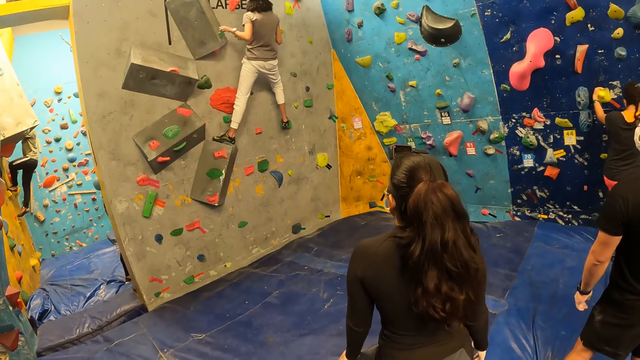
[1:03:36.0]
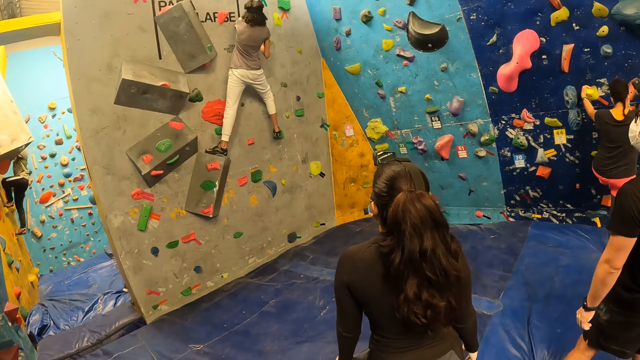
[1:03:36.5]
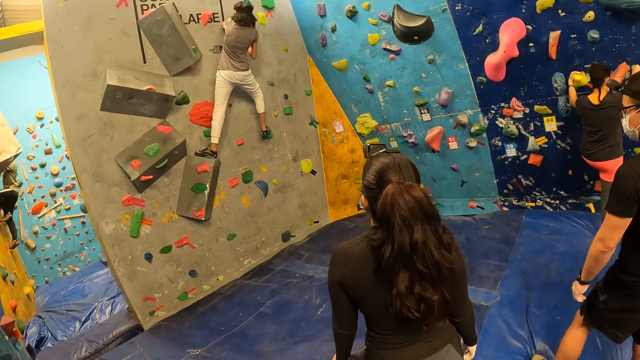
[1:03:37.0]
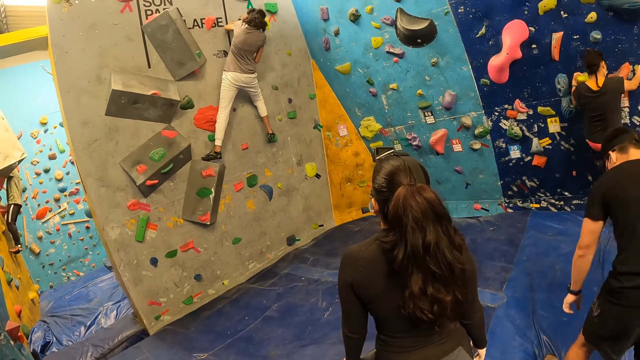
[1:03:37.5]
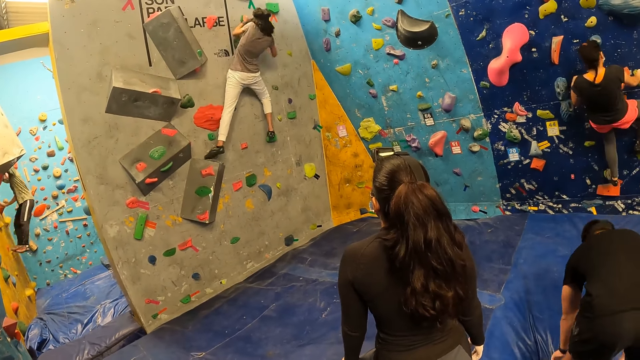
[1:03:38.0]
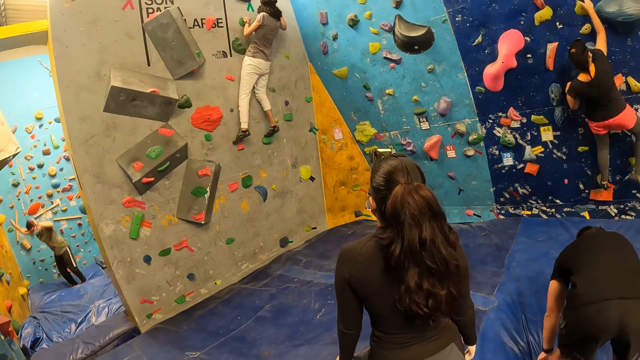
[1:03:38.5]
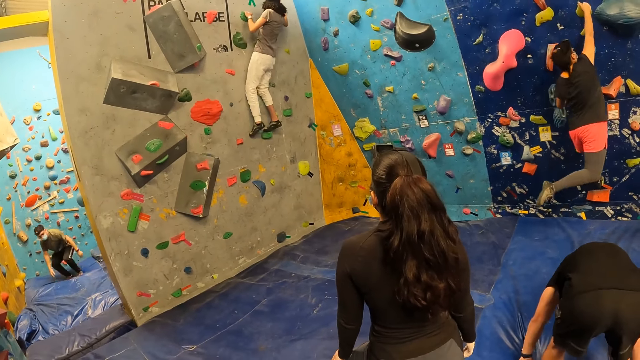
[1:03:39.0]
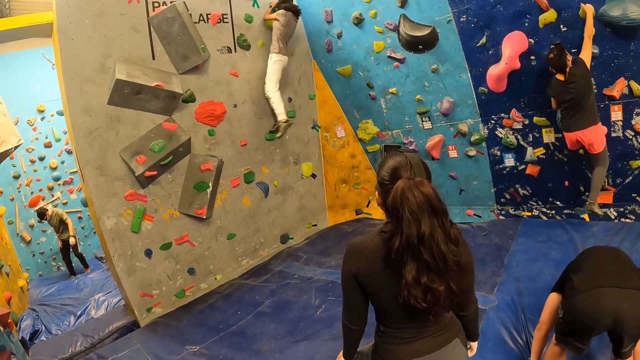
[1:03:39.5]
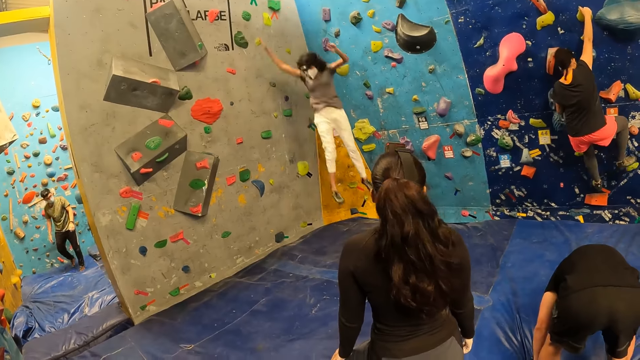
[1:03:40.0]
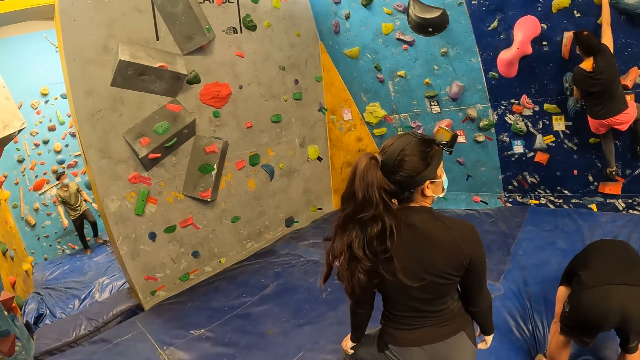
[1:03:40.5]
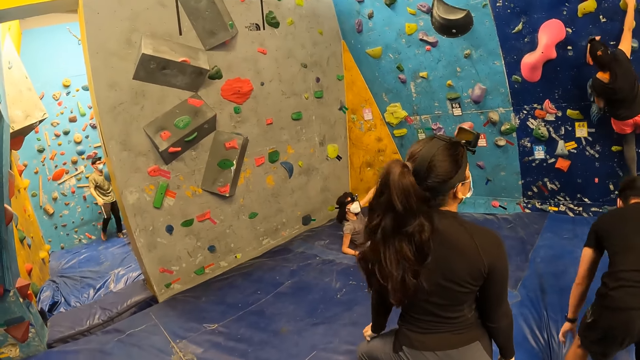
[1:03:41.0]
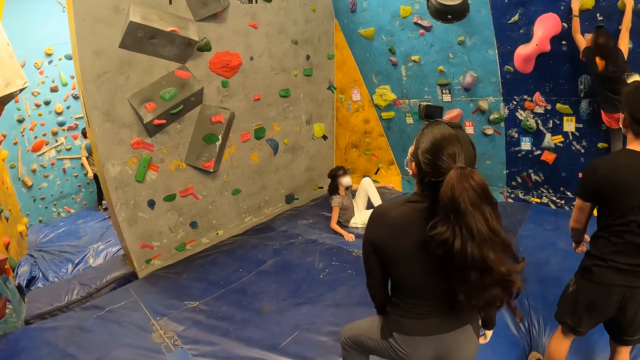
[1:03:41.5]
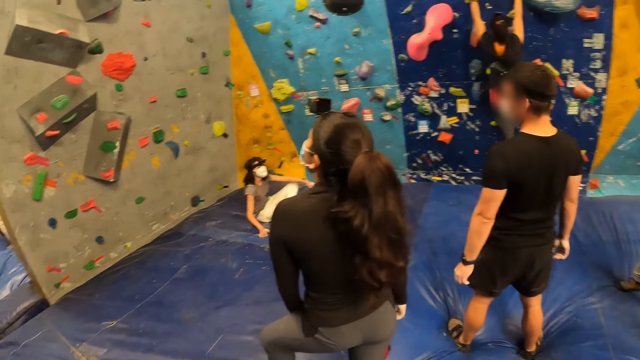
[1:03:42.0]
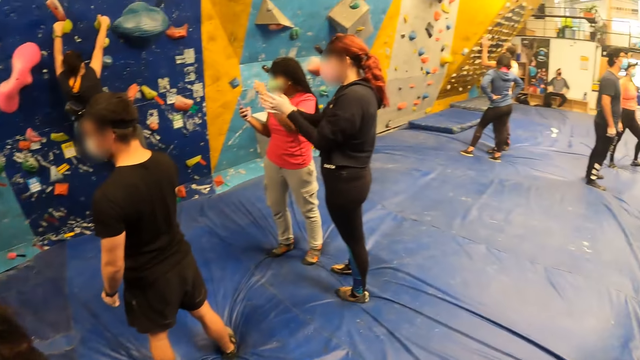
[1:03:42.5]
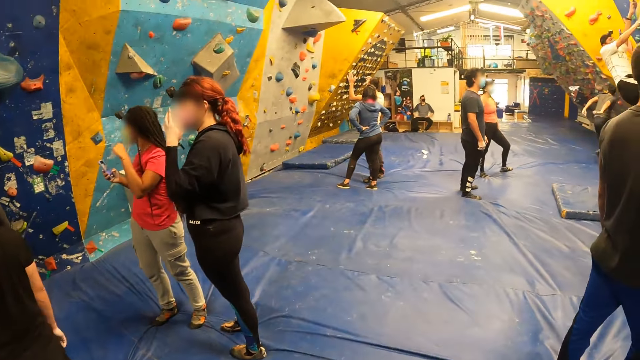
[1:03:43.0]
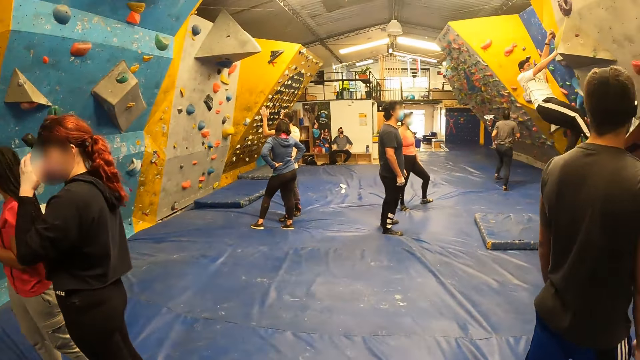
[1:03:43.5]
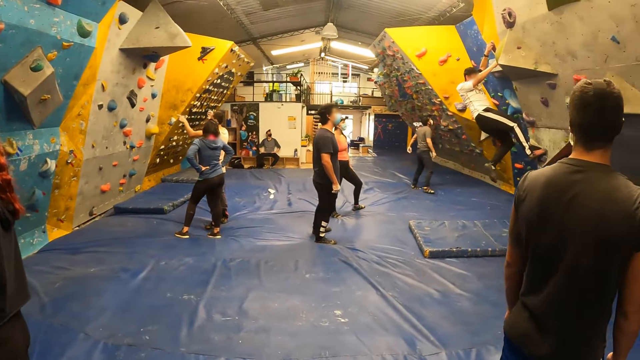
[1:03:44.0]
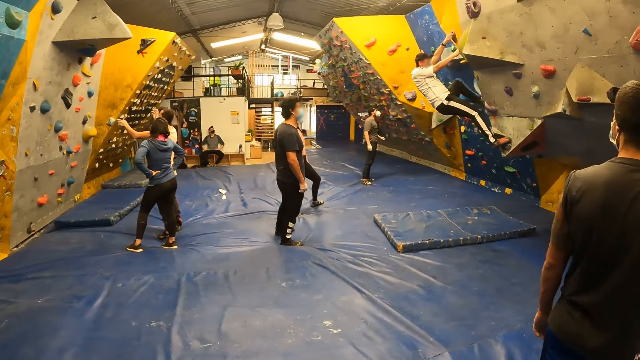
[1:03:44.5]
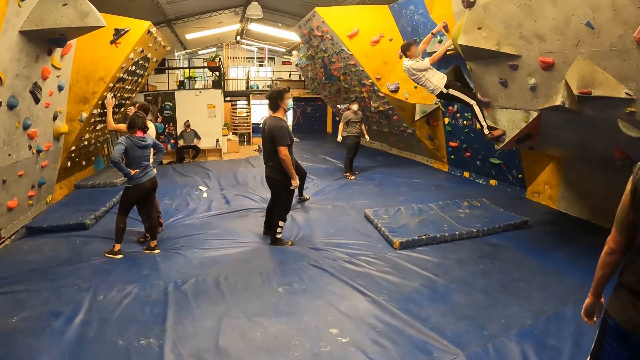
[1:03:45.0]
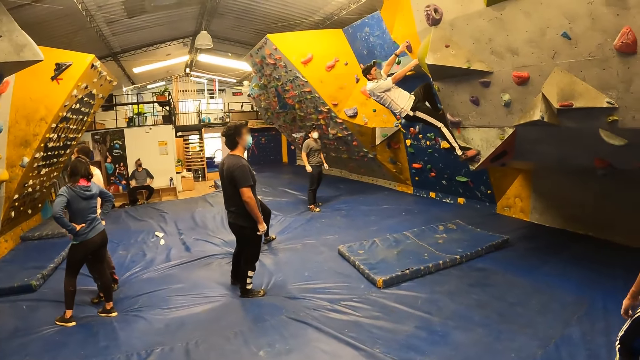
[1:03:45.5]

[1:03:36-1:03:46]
A man falls down from the indoor climbing wall. A woman falls from the indoor climbing wall. Another man climbs a wall.

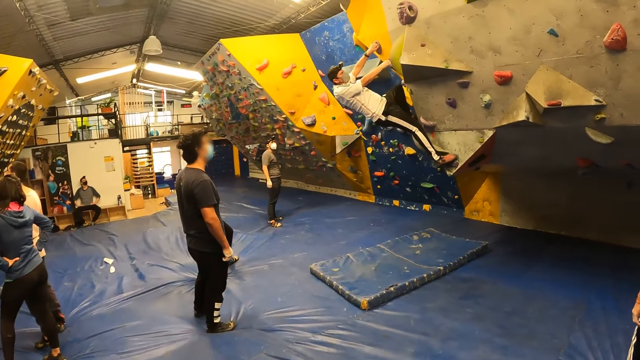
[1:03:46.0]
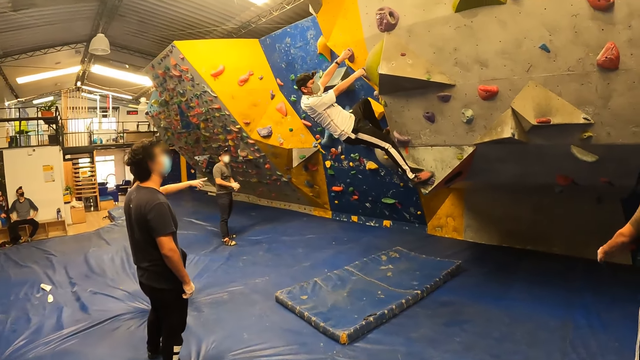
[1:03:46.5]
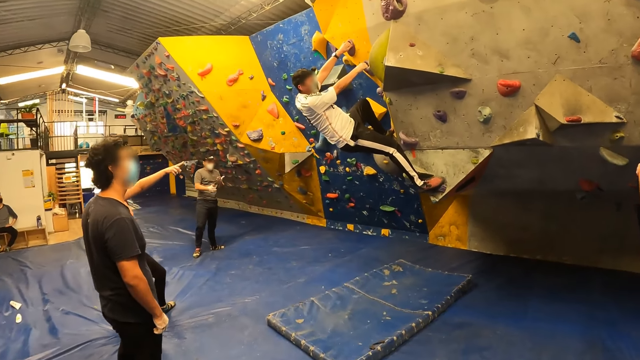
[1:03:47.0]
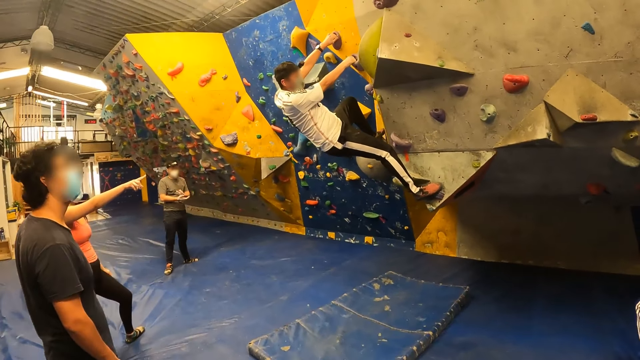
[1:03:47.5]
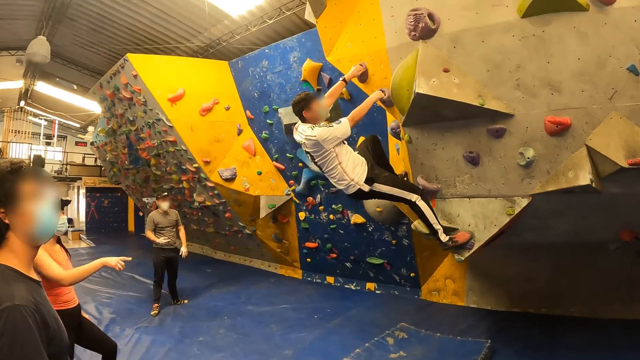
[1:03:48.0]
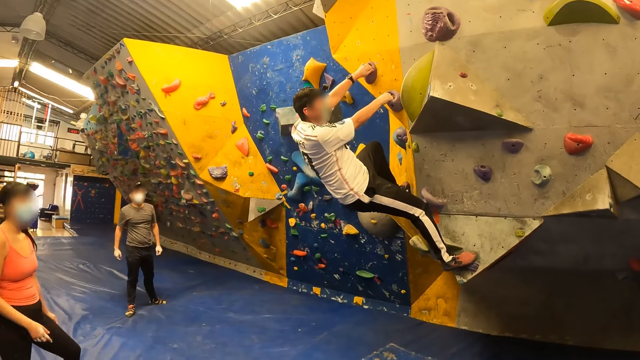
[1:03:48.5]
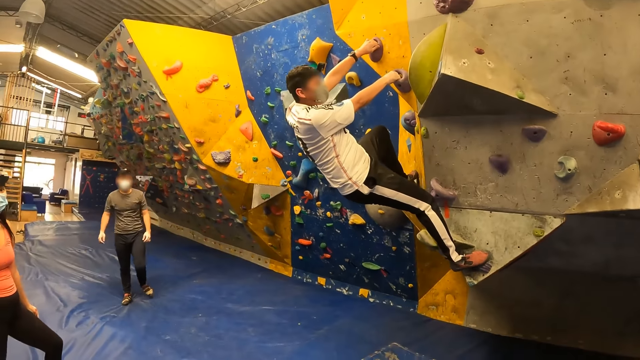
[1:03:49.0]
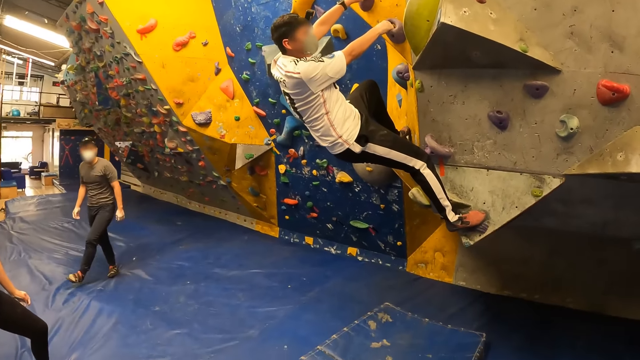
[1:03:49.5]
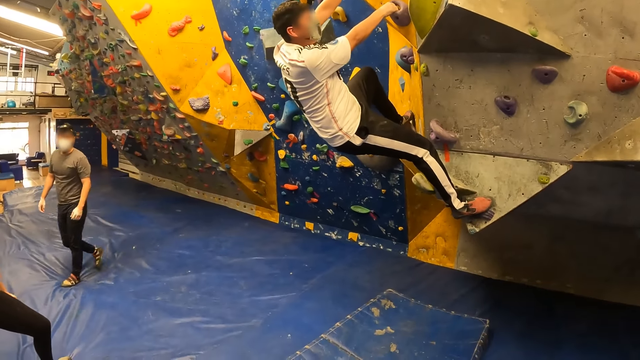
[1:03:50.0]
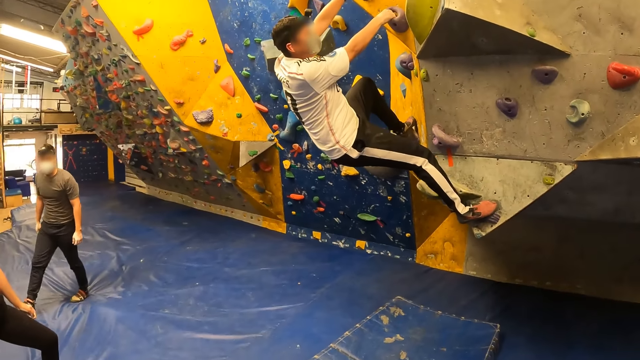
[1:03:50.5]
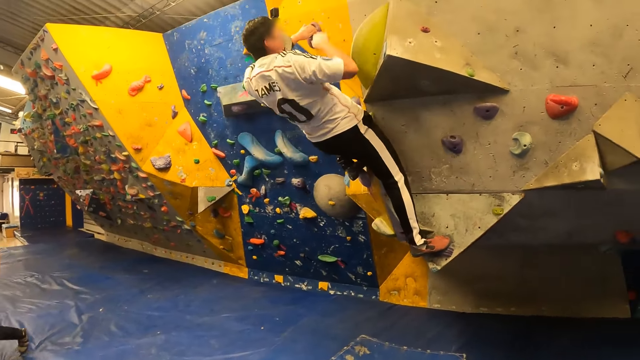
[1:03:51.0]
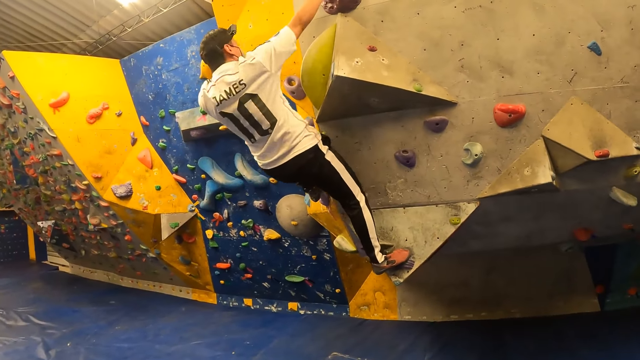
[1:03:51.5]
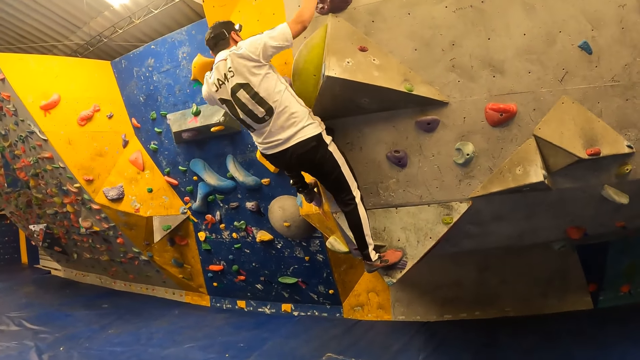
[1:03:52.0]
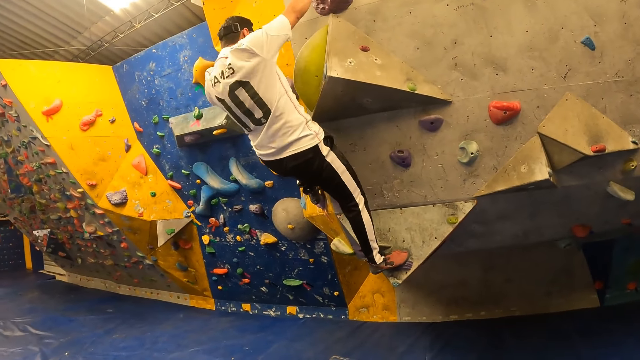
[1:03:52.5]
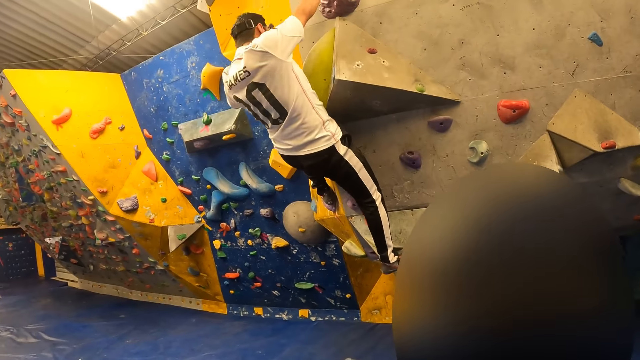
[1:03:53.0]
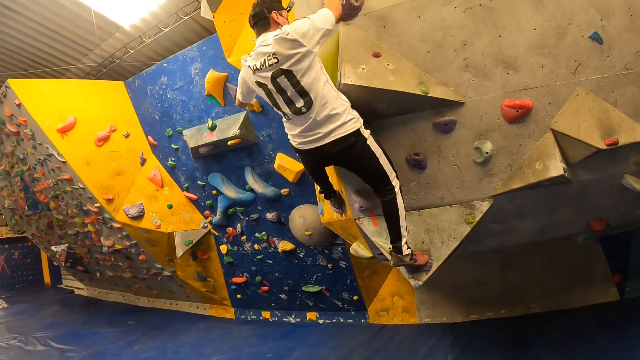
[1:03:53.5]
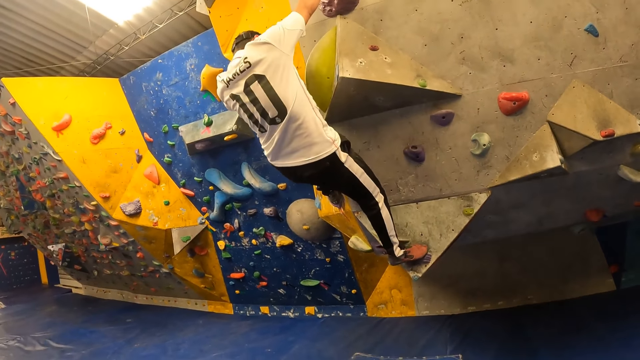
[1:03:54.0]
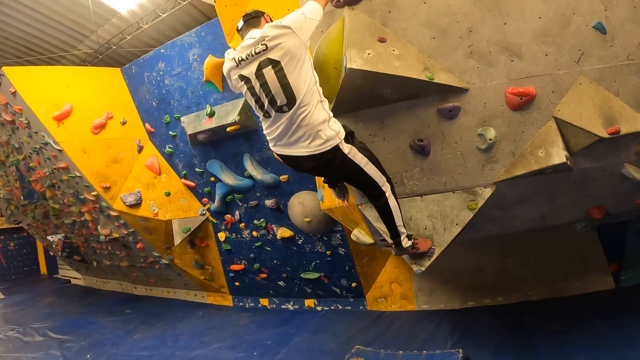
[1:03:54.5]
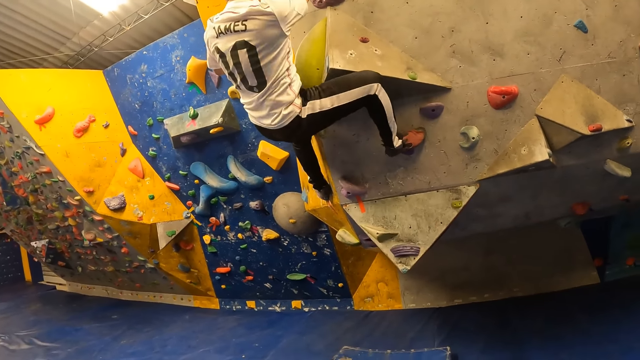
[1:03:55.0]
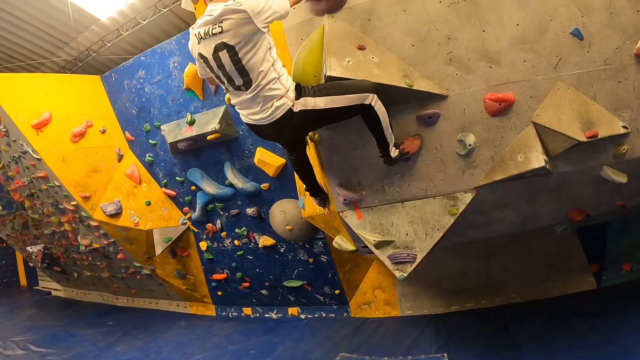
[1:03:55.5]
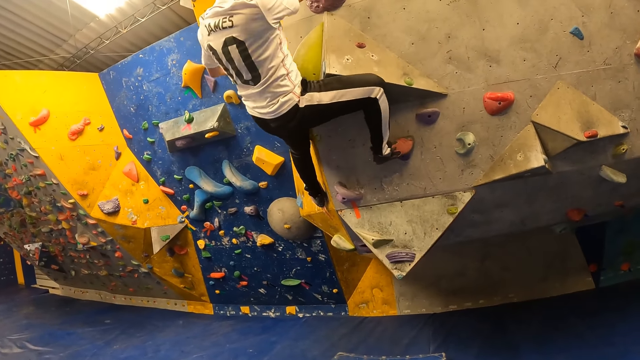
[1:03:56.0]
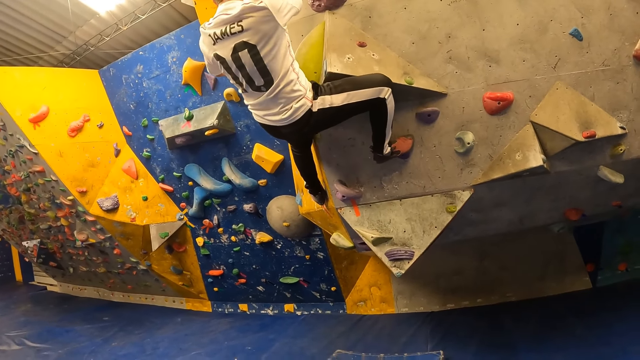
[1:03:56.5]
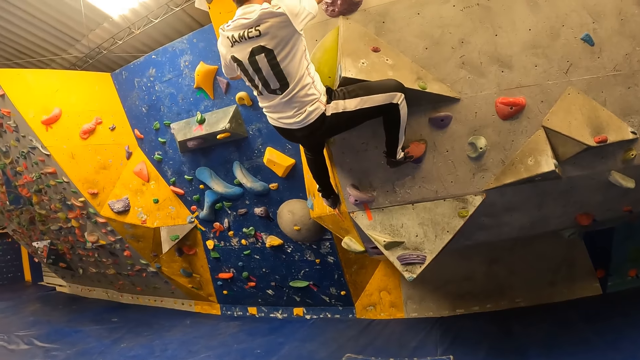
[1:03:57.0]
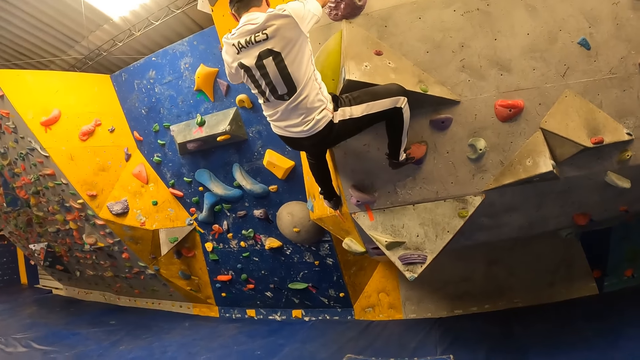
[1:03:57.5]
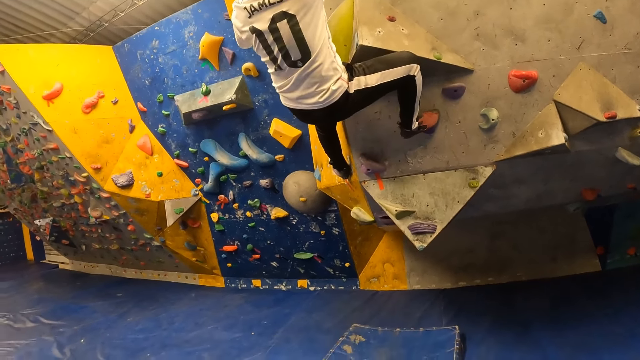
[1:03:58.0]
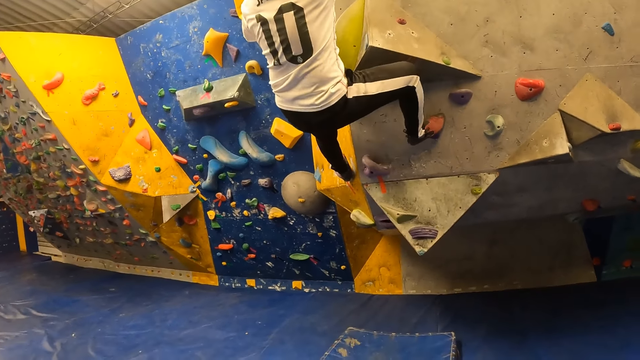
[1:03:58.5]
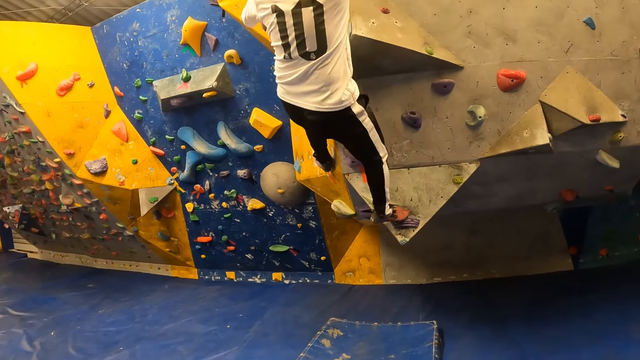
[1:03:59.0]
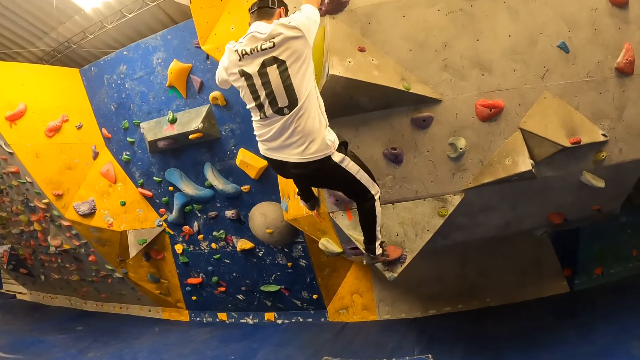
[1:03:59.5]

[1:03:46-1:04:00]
The camera wearer walks around the building. They look around.
